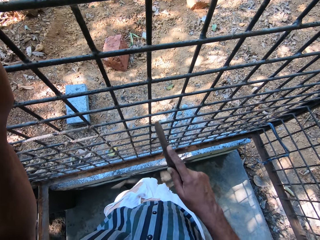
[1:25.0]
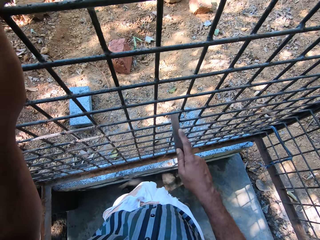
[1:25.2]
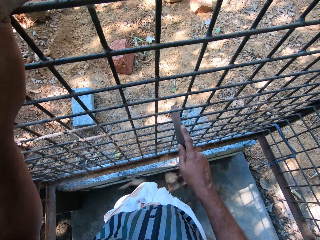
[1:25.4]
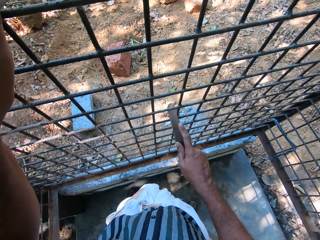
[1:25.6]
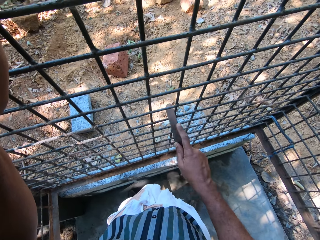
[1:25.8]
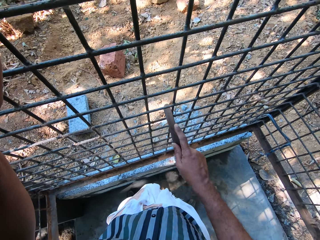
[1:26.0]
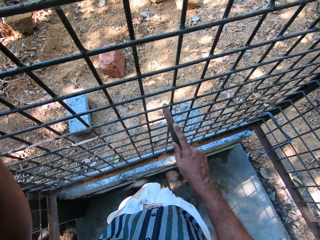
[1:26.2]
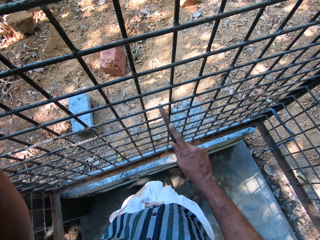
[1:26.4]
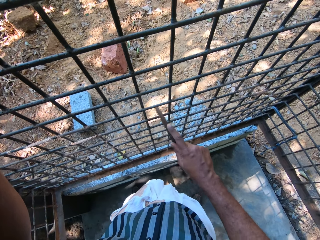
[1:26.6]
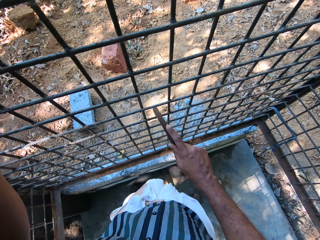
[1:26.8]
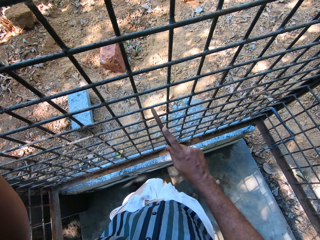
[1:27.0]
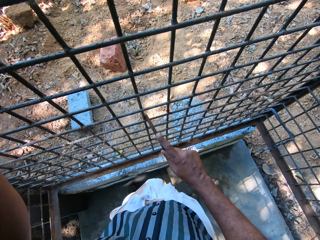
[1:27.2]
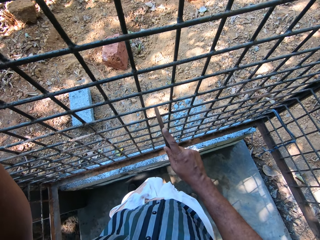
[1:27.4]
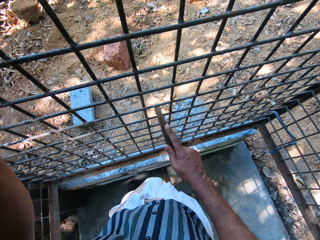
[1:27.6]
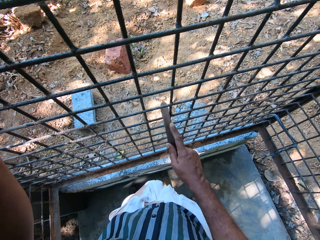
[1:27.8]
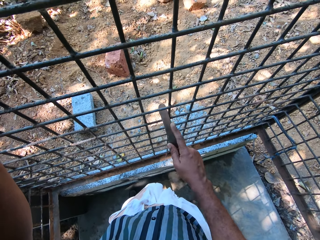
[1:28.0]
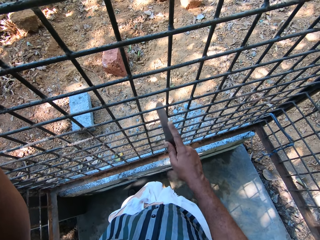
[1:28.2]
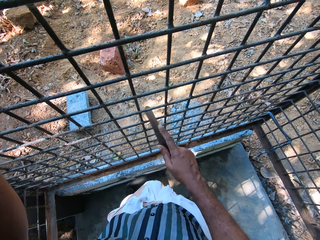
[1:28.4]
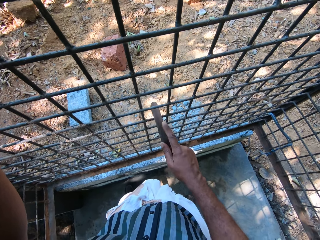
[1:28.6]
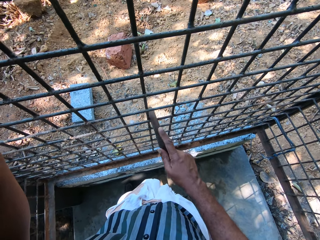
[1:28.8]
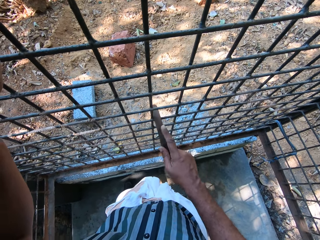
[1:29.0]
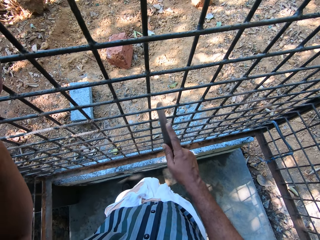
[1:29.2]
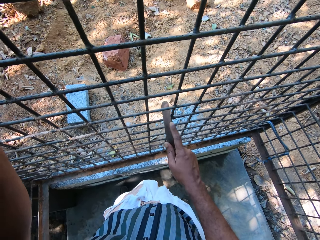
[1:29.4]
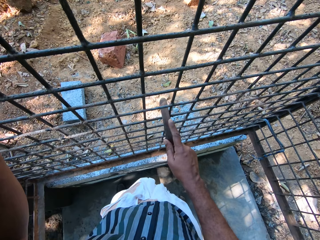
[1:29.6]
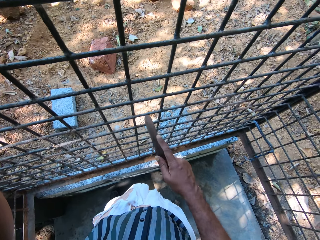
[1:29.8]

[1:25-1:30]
The camera wearer scrubs a metal mesh.

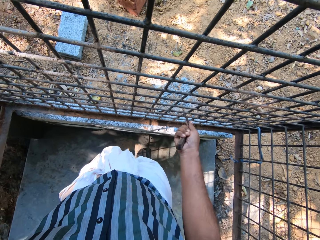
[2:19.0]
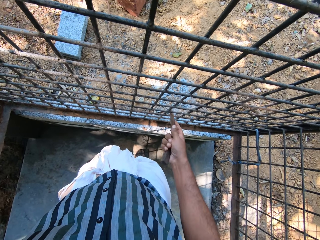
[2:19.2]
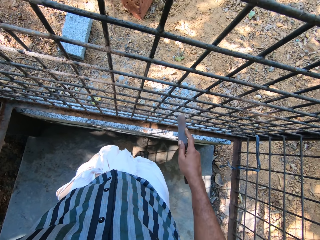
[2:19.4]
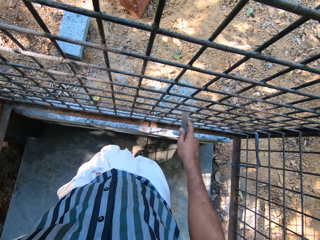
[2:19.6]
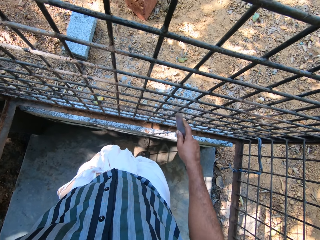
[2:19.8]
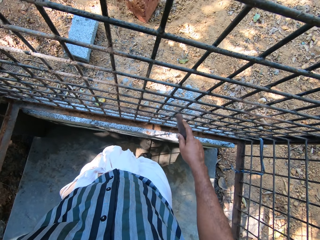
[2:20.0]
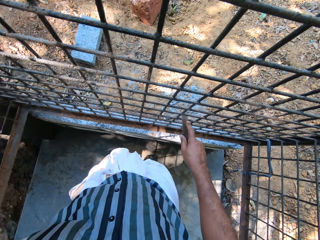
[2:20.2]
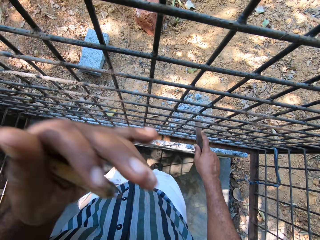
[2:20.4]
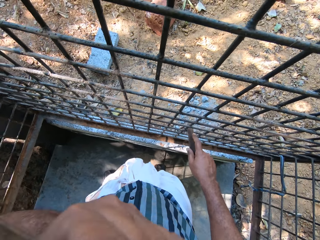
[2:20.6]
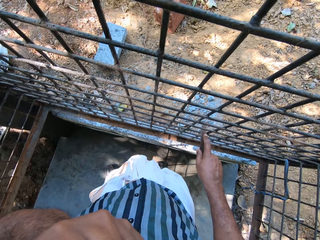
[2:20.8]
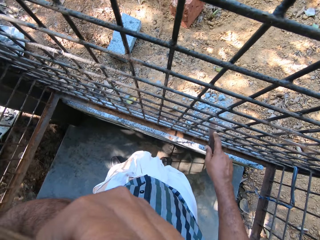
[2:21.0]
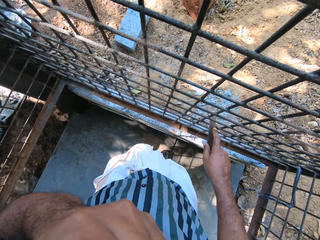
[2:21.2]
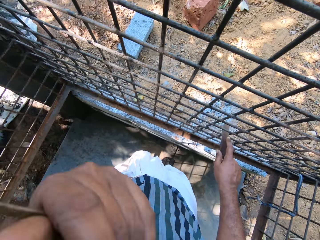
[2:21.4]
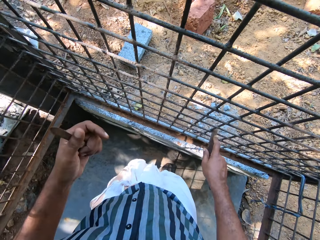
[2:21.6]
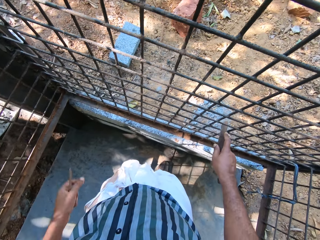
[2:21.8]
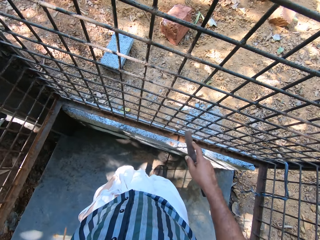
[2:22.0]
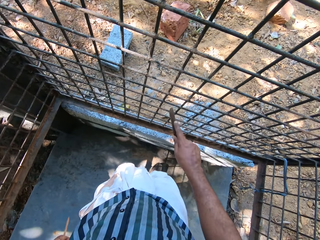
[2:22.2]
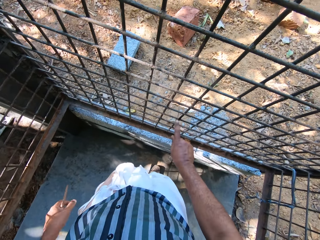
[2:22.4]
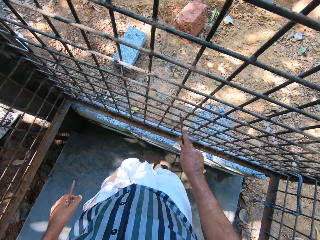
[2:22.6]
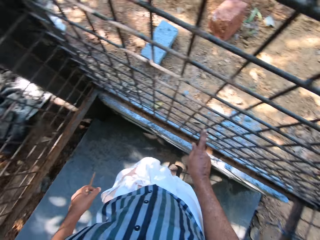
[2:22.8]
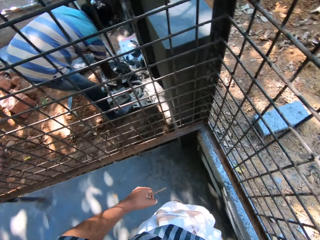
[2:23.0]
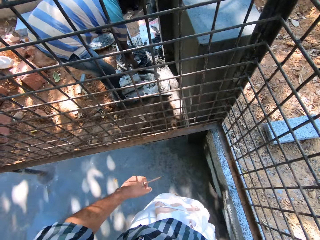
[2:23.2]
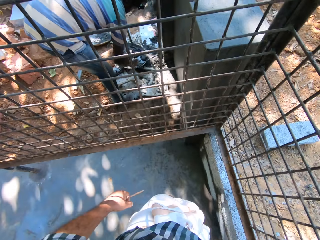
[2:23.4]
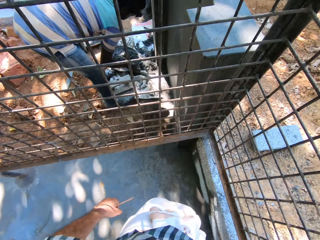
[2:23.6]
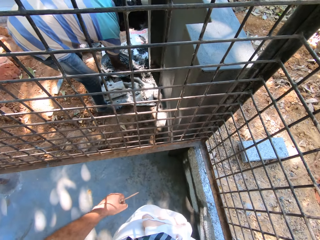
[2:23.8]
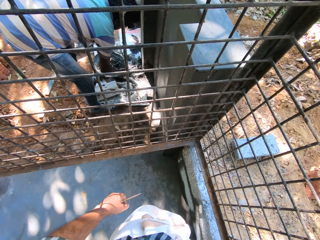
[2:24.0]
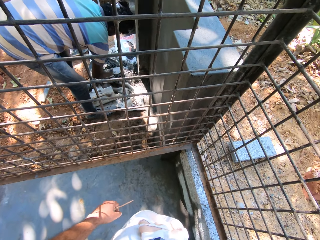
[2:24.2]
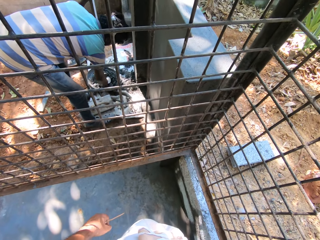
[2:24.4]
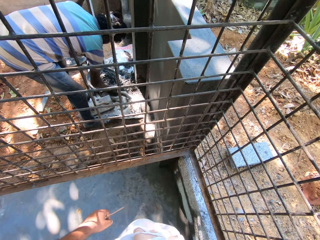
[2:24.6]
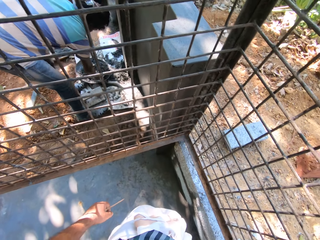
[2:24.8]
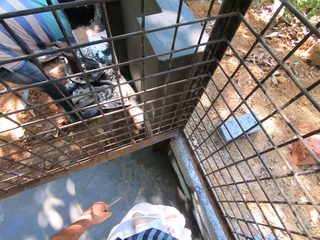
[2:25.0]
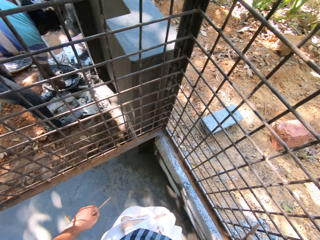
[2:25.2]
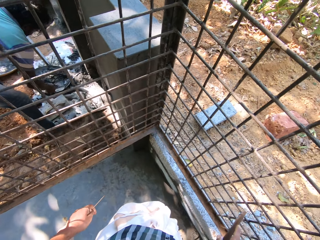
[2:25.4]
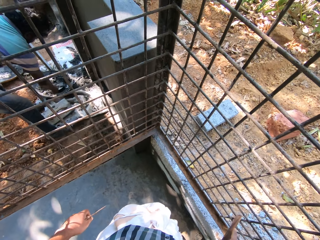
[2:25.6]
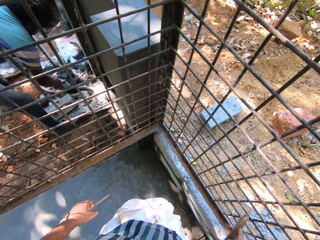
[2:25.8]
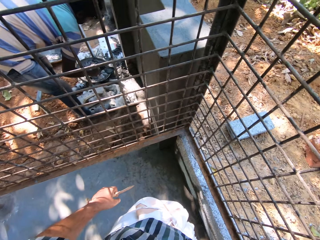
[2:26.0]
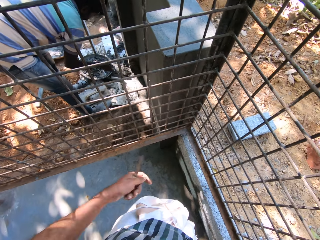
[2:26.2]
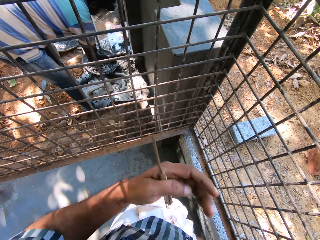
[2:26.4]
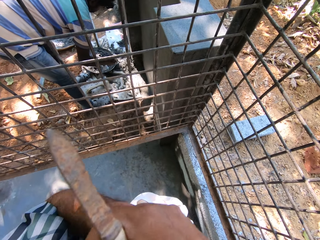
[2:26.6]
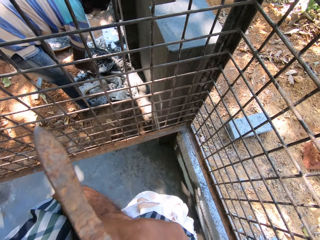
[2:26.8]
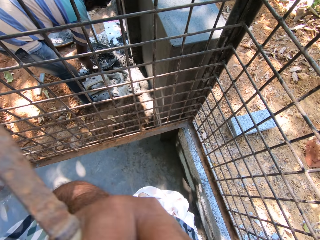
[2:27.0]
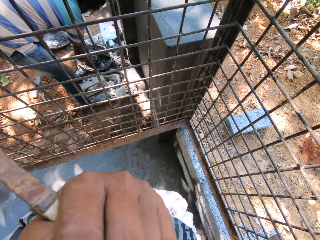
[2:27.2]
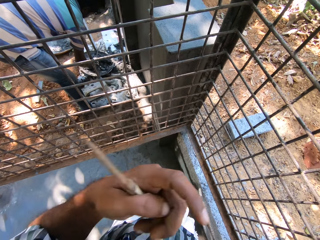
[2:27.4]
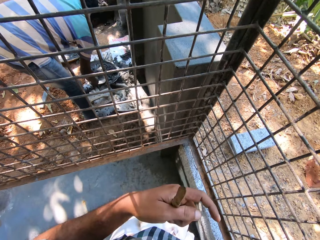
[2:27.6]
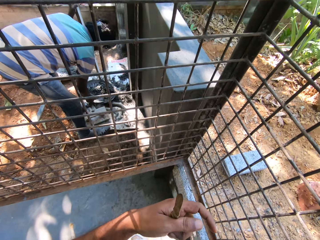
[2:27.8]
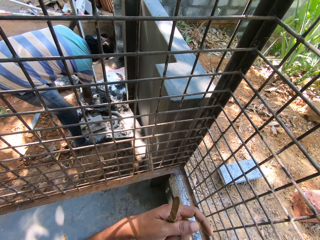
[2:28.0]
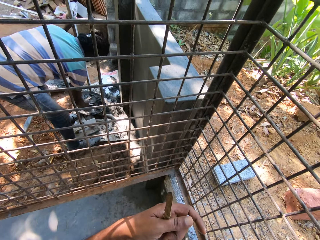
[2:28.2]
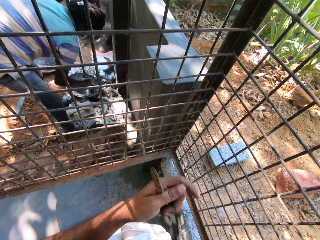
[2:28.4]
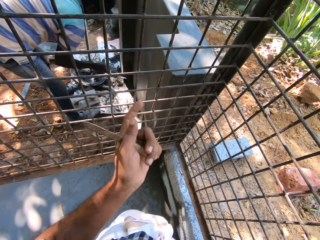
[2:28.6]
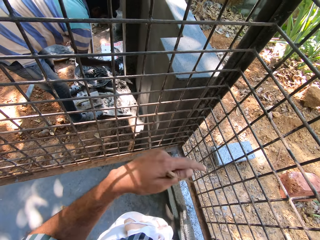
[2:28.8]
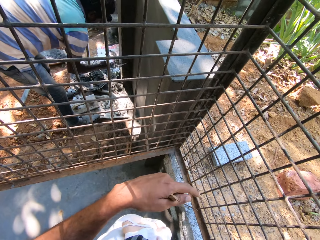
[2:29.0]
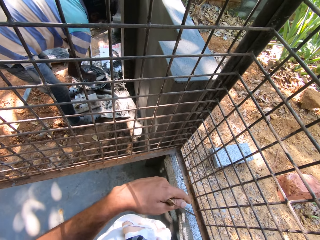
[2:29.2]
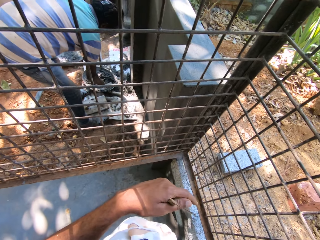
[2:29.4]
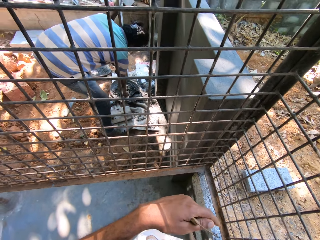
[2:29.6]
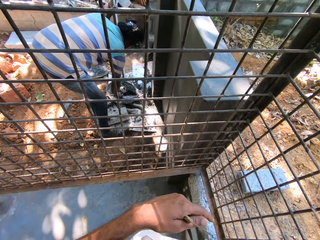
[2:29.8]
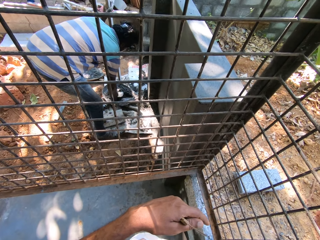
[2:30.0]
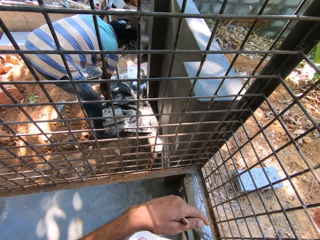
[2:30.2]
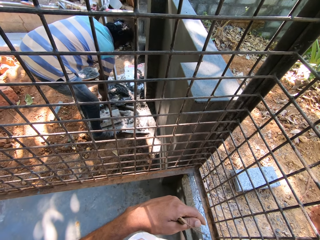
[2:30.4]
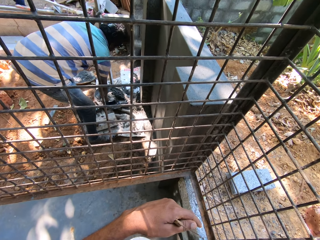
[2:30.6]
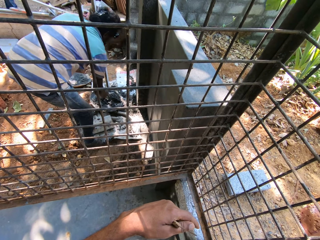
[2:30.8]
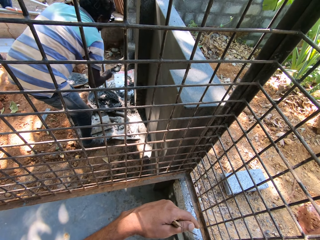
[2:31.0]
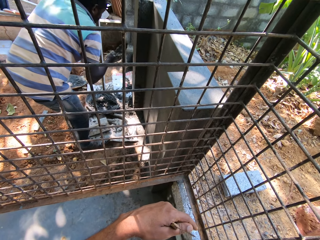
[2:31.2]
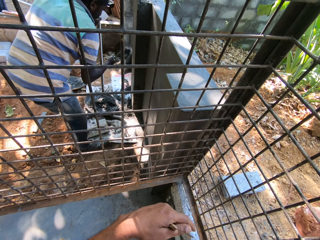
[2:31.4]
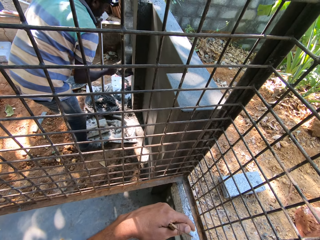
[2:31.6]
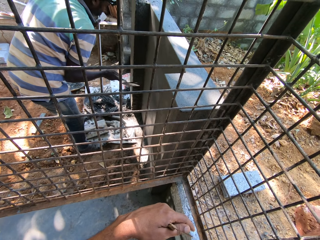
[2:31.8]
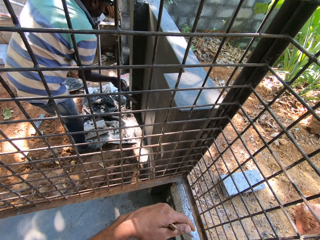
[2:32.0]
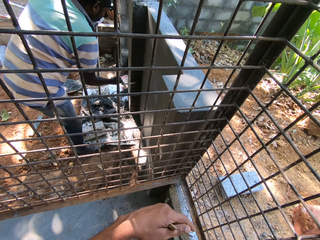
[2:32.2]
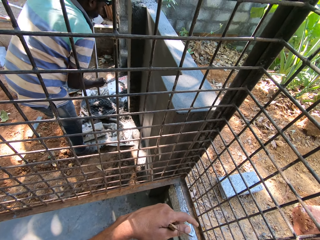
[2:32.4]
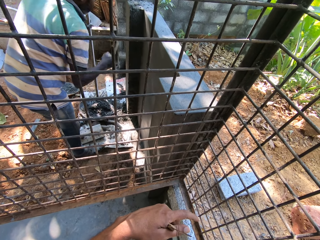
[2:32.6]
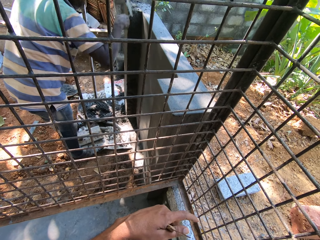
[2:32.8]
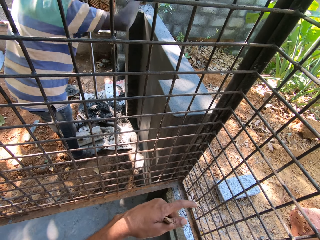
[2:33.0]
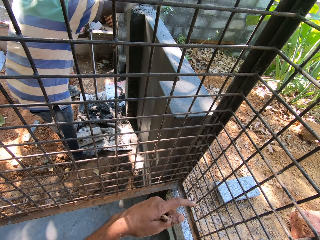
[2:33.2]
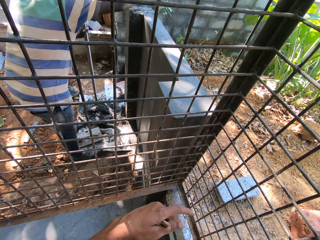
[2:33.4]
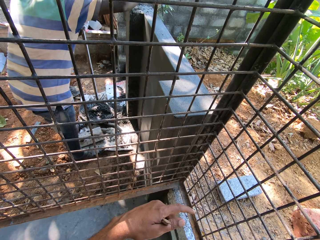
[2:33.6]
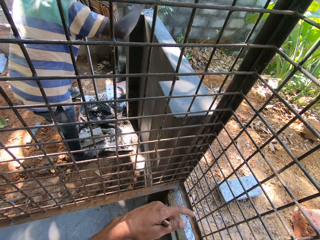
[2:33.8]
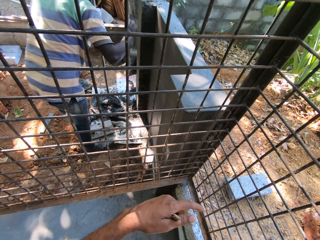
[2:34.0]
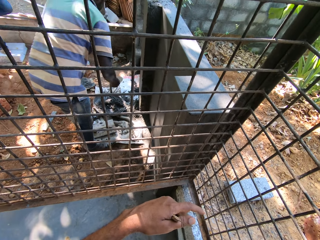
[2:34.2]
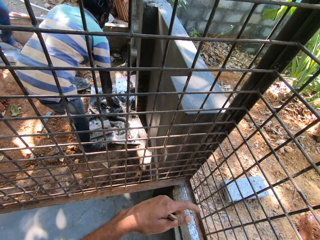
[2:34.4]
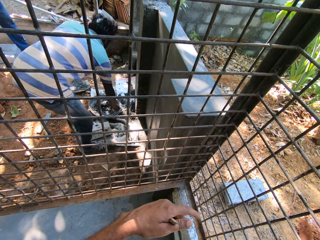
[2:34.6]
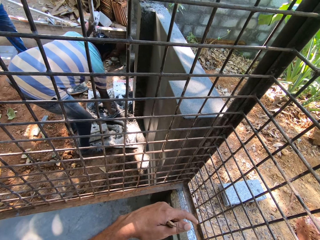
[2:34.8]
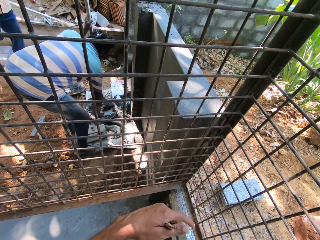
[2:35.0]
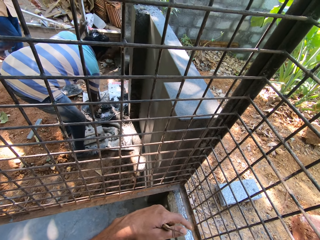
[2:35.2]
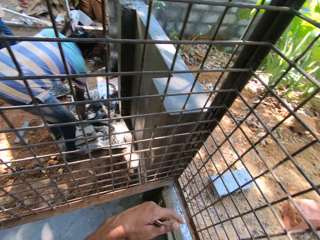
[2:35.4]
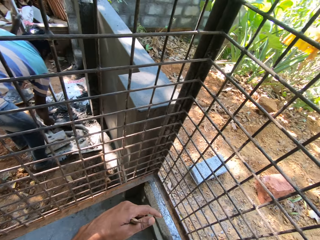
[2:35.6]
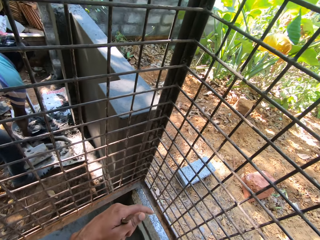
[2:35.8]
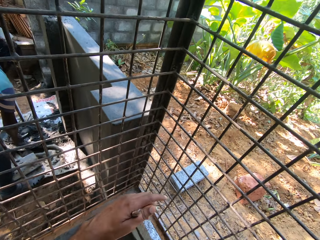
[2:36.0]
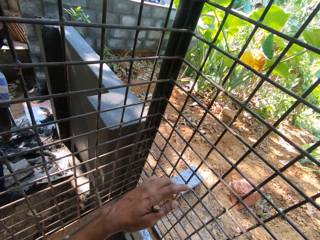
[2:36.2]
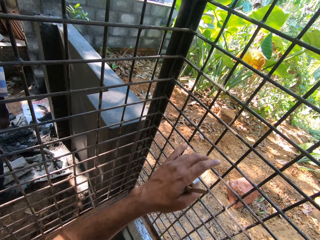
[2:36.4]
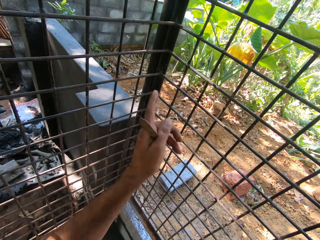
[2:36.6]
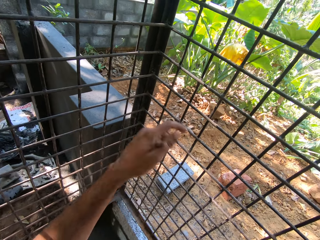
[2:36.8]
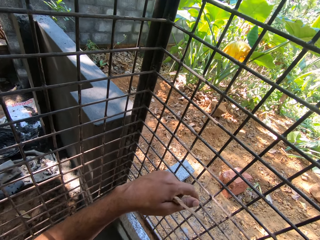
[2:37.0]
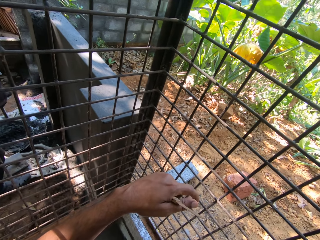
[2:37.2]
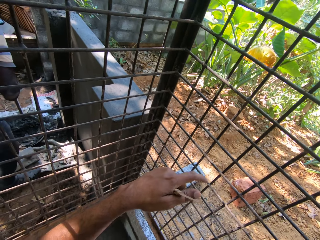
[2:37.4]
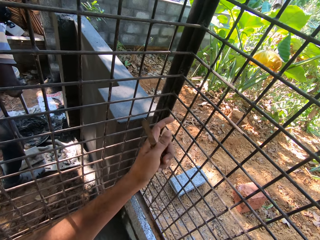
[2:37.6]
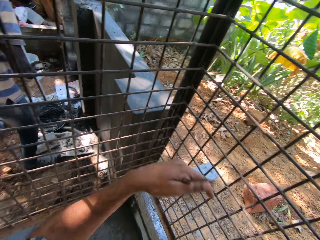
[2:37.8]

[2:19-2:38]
The camera wearer touches his face with his left hand. A man scoops some mortar from a pan with a hand trowel in his right hand. The camera wearer looks around. The man applies the mortar with the hand trowel in his right hand on a fence. The man scoops some mortar from the pan with the hand trowel in his right hand. The man applies the mortar with the hand trowel in his right hand on the fence. The camera wearer touches his face with his left hand. He converses with the man. The man scoops some mortar from the pan with the hand trowel in his right hand. The man applies the mortar with the hand trowel in his right hand on the fence. The man scoops some mortar from the pan with the hand trowel in his right hand. The man applies the mortar with the hand trowel in his right hand on the fence. The man scoops some mortar from the pan with the hand trowel in his right hand.
